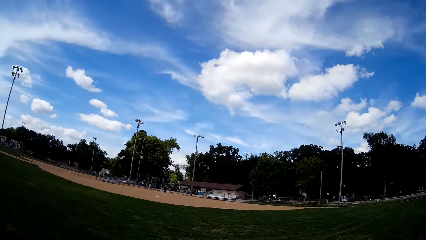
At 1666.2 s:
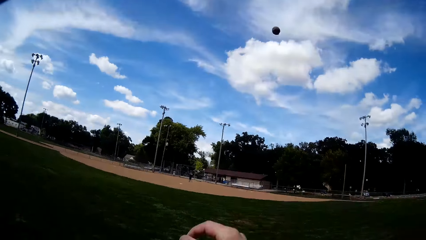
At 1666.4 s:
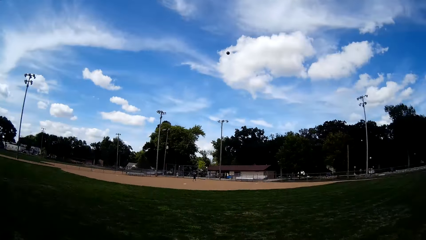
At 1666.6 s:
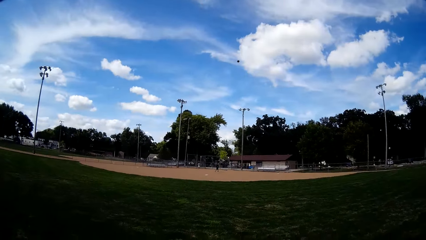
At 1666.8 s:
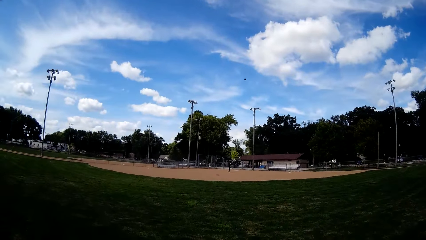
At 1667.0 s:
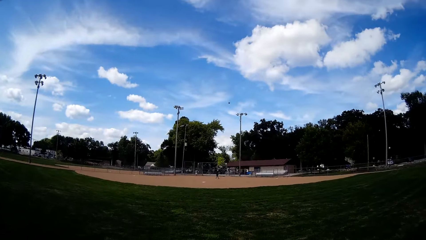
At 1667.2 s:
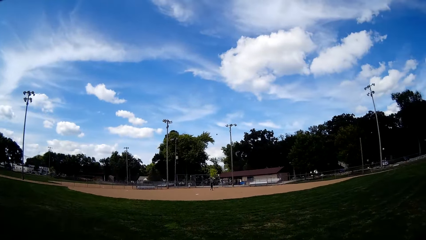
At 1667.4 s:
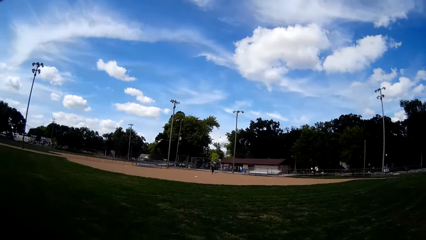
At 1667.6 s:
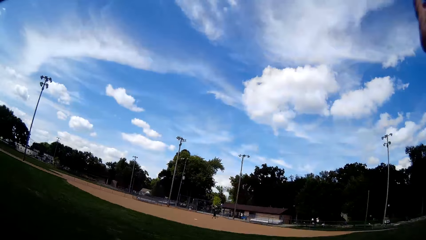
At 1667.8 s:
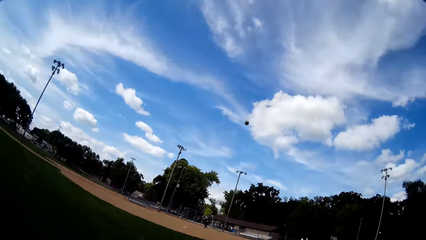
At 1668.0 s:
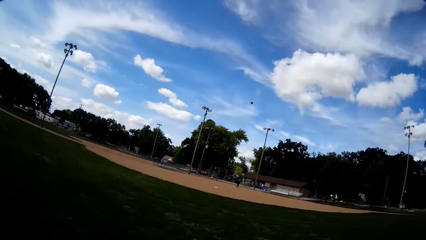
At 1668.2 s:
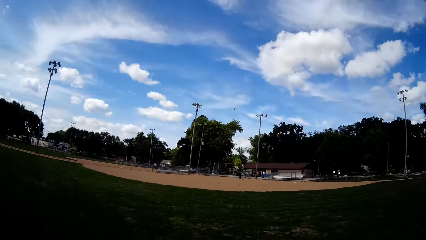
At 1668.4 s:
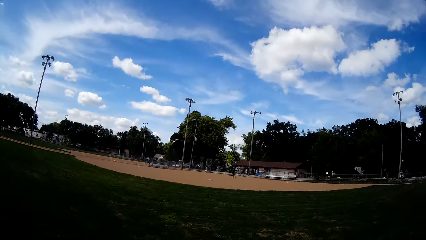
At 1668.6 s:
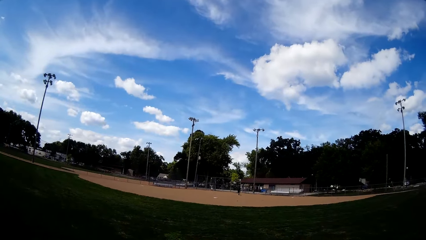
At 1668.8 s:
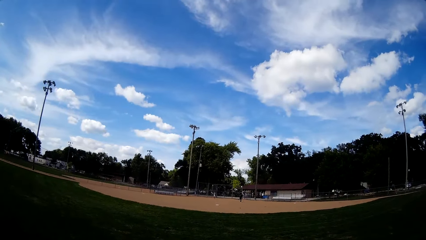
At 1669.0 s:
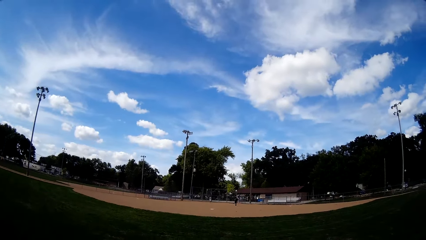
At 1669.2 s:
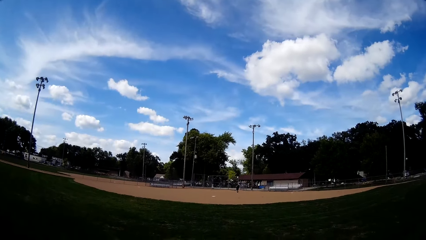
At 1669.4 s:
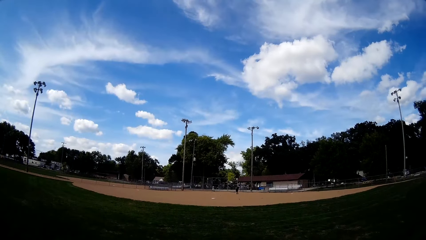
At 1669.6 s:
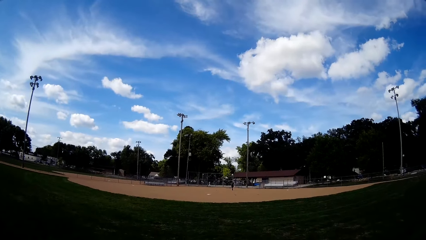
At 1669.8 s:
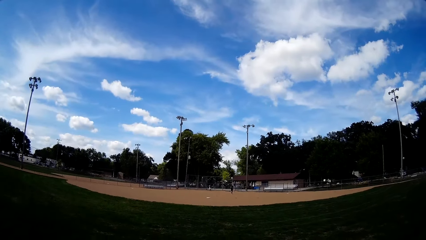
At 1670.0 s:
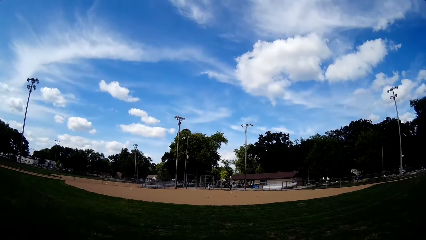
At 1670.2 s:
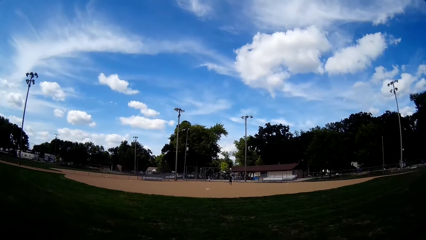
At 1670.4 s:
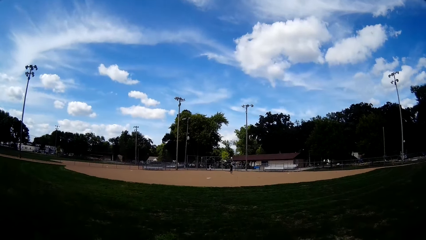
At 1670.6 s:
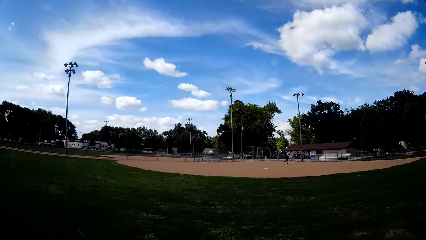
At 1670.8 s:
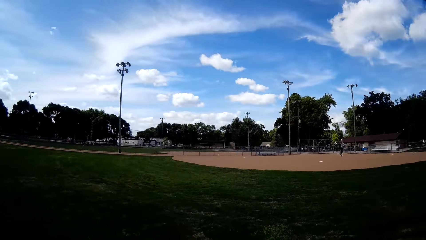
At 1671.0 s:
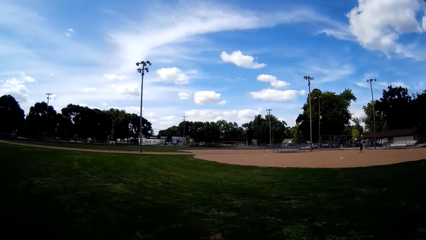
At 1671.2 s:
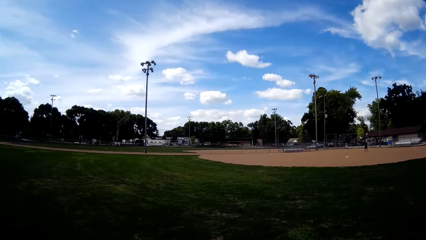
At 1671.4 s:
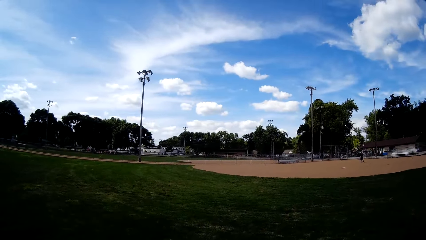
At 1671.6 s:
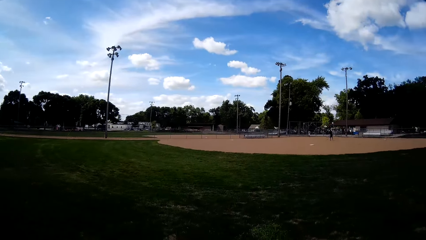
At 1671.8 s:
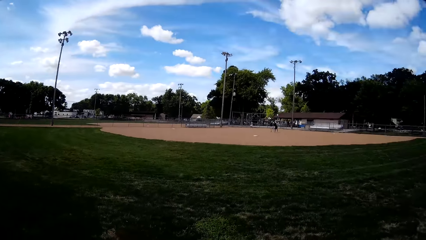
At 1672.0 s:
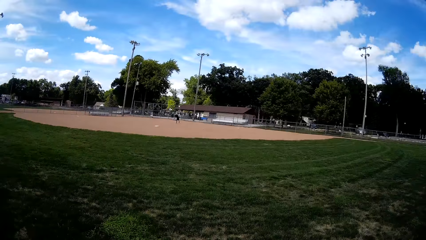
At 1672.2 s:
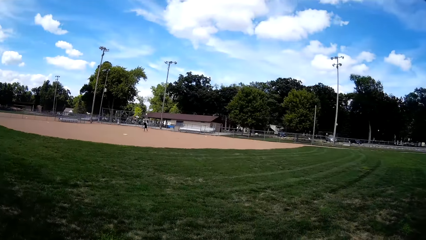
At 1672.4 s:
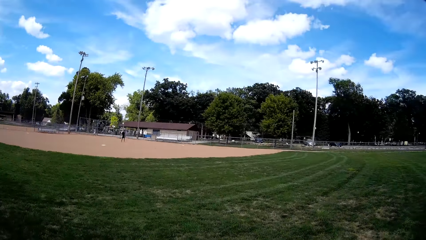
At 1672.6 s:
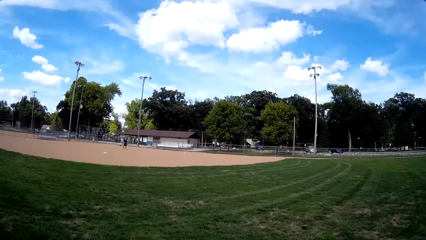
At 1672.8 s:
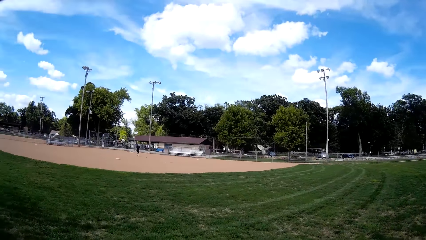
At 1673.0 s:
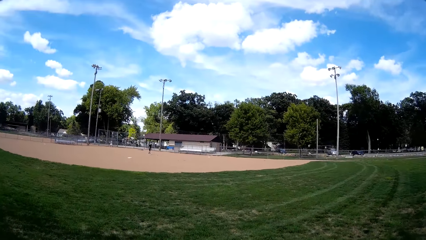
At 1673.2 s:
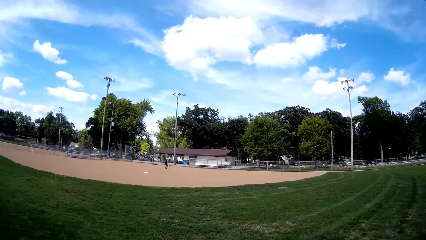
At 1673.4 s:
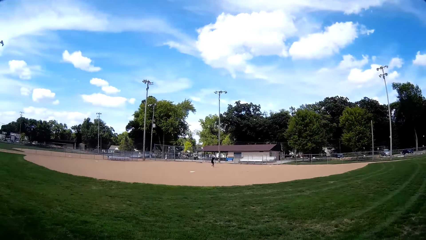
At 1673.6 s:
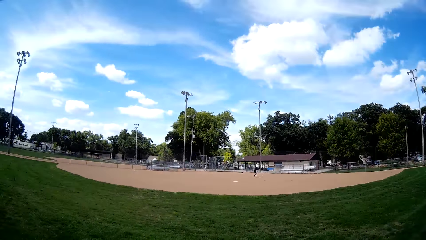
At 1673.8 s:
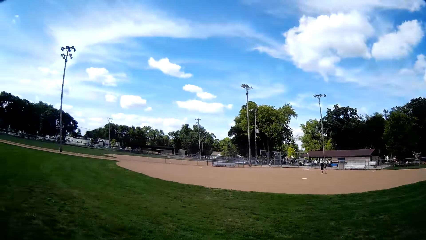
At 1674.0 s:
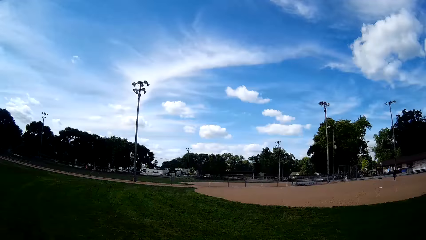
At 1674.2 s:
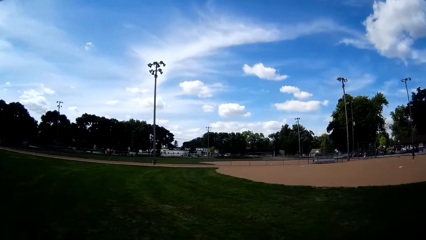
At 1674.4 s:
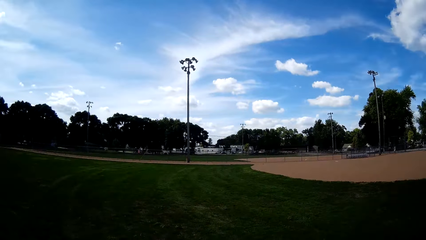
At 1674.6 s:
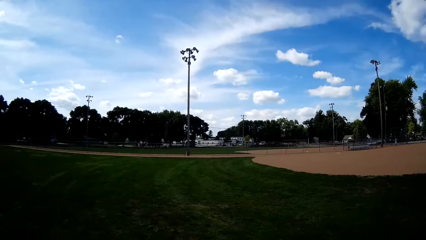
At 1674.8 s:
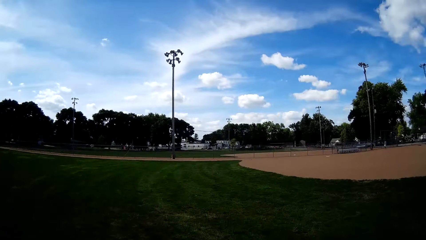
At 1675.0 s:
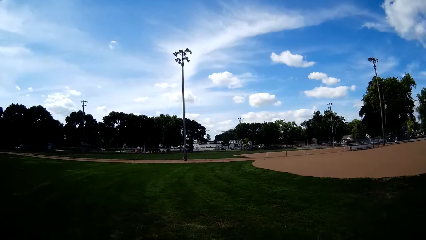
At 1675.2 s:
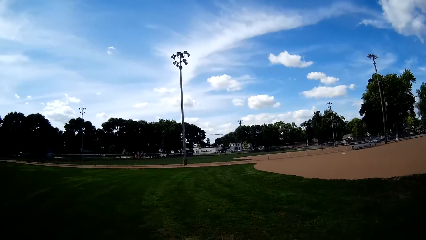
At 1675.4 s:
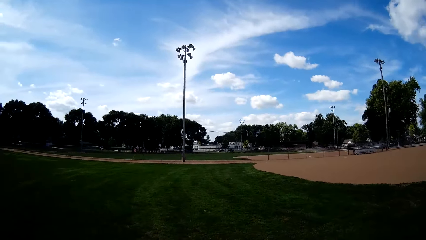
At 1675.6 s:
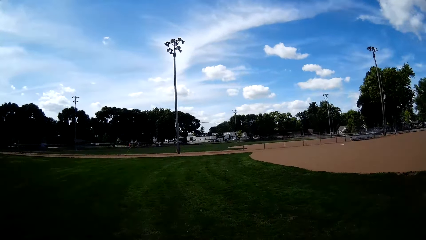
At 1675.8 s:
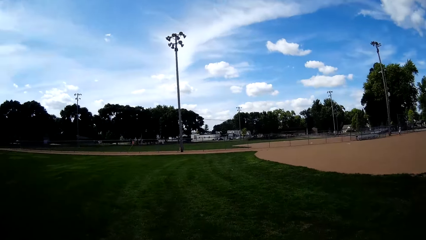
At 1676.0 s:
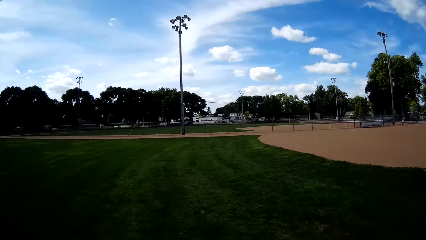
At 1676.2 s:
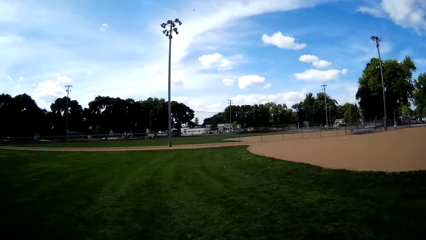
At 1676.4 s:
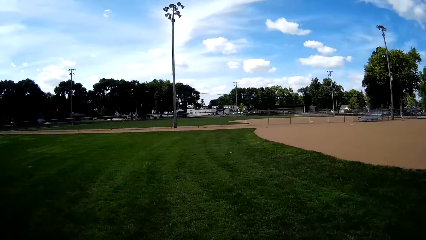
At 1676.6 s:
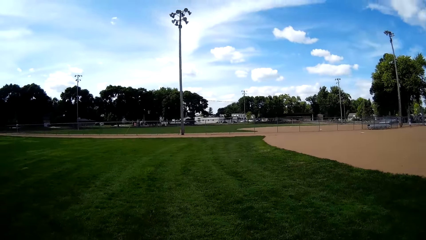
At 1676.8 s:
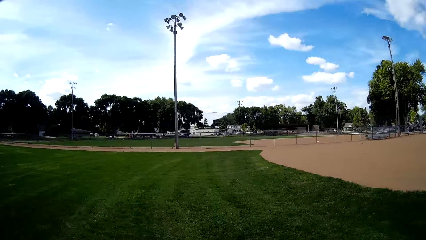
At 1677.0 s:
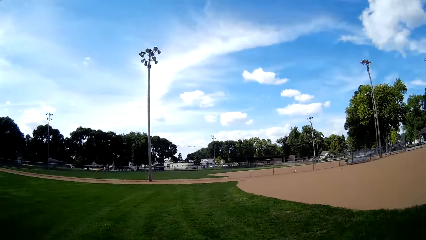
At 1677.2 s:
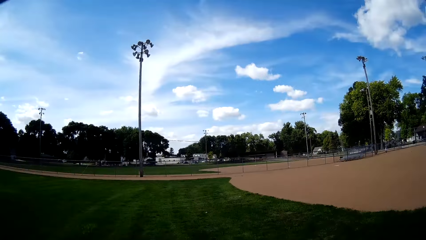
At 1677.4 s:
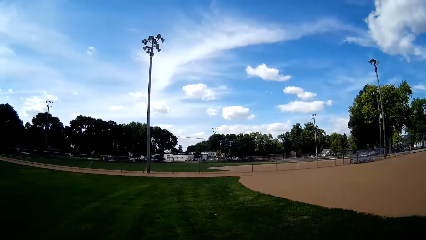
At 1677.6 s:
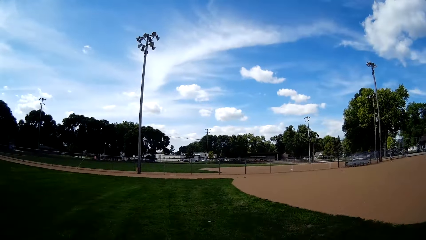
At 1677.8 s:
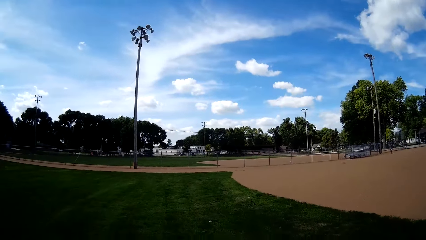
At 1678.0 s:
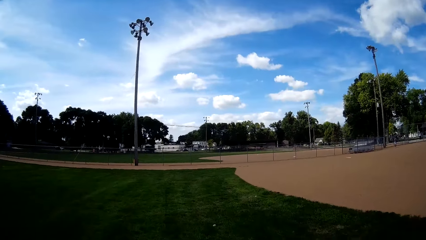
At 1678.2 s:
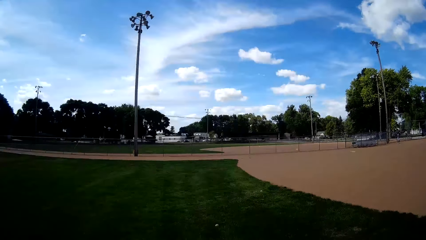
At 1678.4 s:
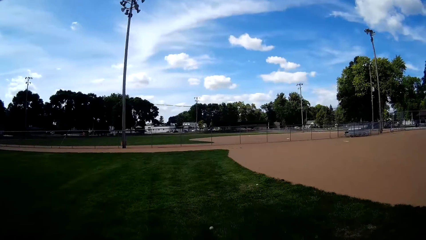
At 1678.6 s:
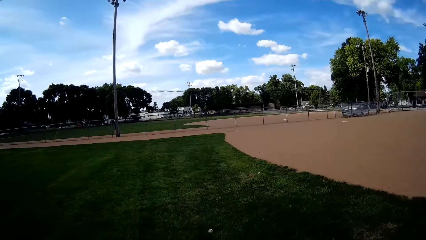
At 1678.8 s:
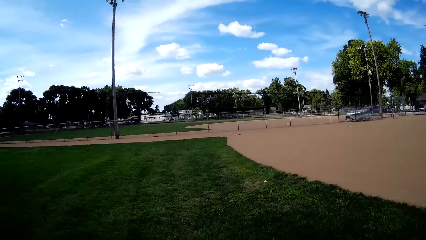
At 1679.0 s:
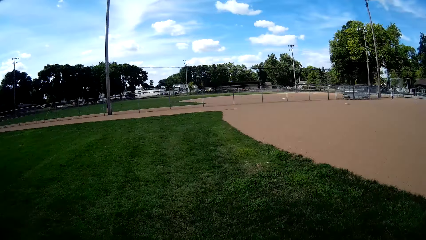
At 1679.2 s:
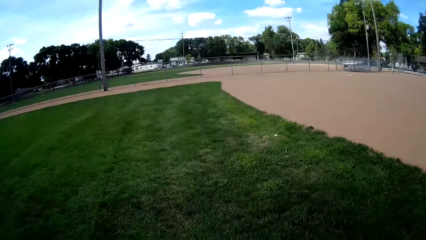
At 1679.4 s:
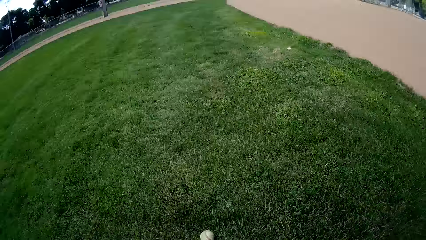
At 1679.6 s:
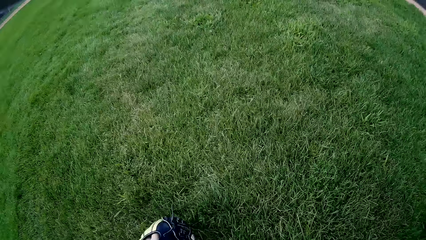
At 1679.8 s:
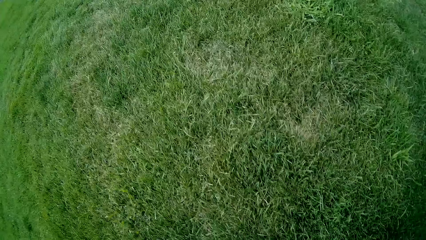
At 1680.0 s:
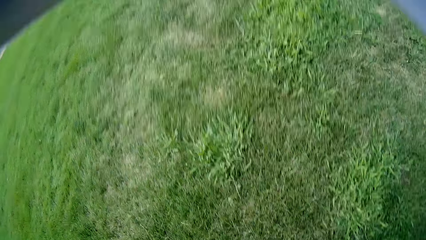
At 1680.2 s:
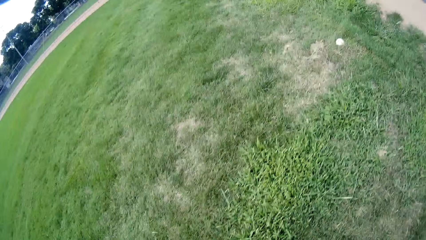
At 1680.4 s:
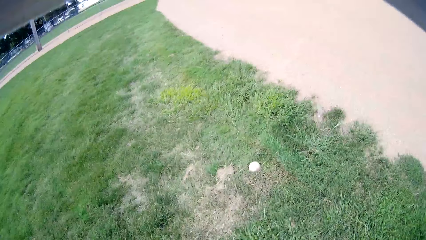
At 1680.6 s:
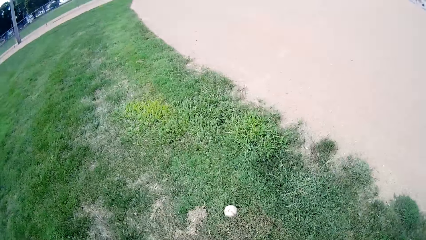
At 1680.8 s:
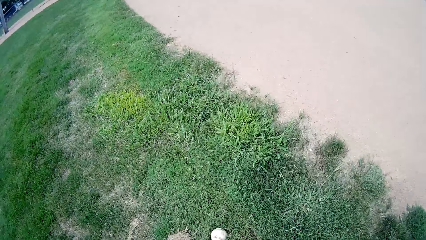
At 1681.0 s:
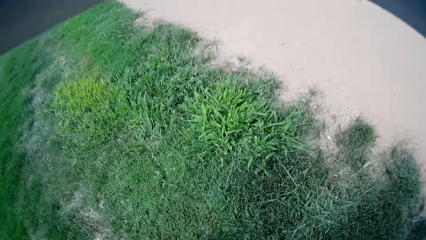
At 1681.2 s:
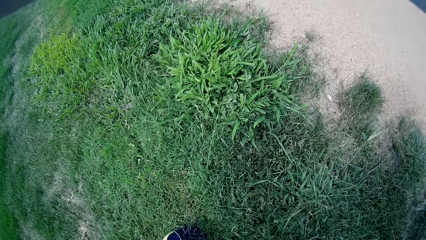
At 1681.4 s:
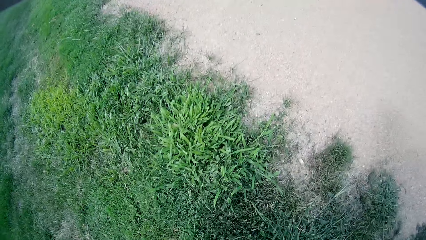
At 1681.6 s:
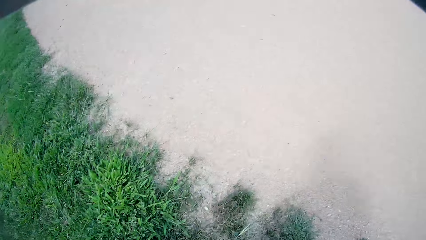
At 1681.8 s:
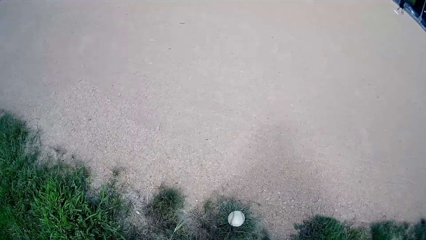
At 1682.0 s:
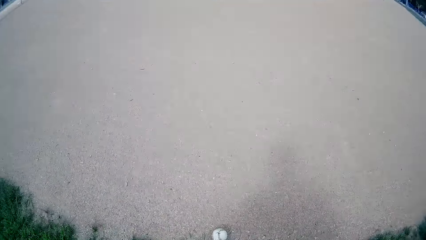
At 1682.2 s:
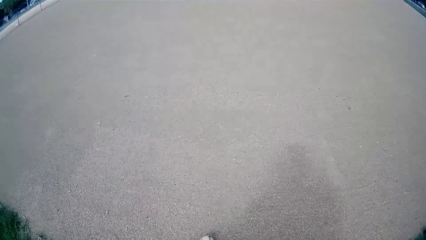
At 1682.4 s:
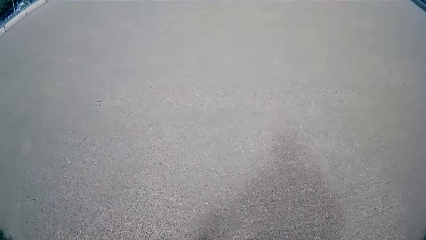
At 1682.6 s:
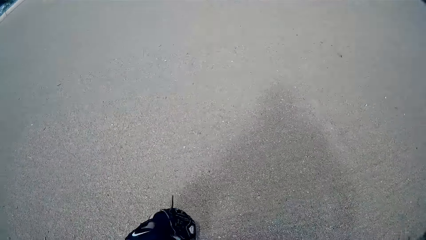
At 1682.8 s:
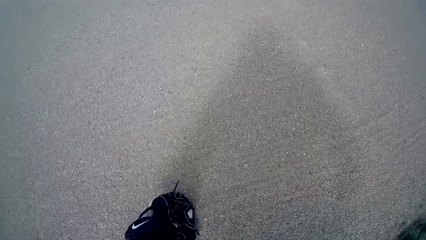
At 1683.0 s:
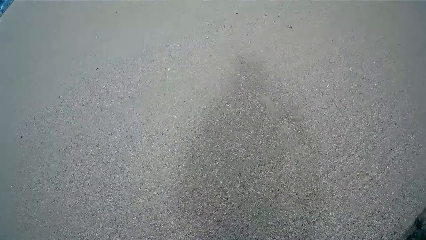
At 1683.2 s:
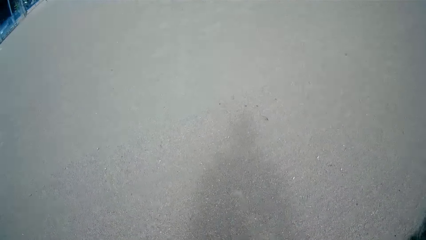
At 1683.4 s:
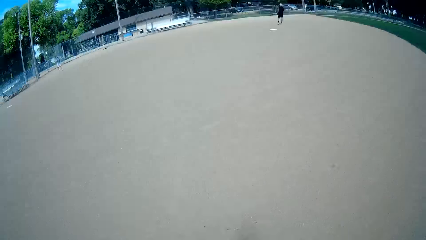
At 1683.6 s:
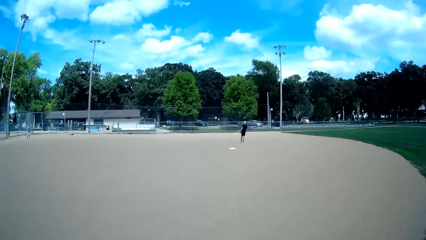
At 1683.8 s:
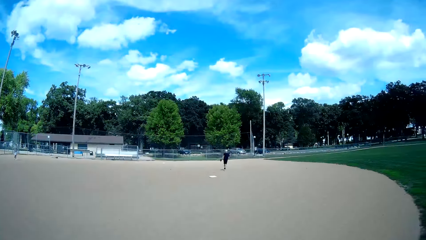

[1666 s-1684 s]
The camera wearer throws the balls towards the two men. They throw another baseball. They look around. They turn around. They run towards another ball on the field. They pick up the ball from the ground. They run on the playing field. They pick up another ball from the ground. They walk on the playing field.
